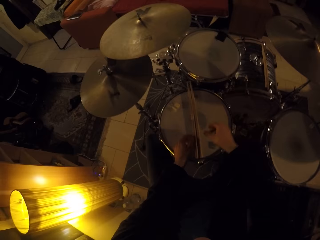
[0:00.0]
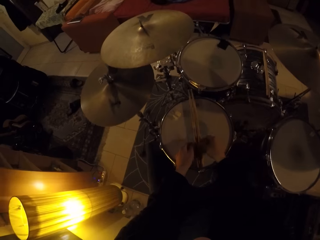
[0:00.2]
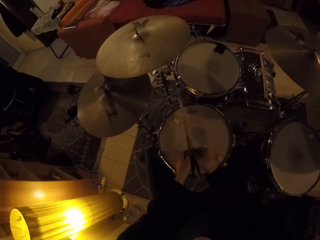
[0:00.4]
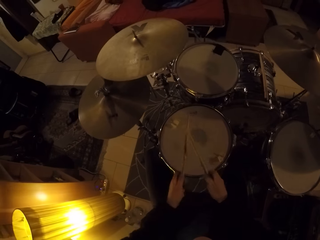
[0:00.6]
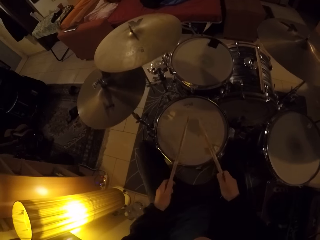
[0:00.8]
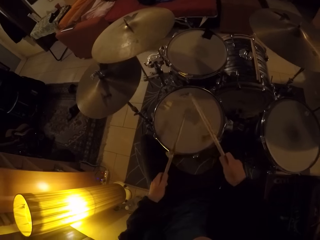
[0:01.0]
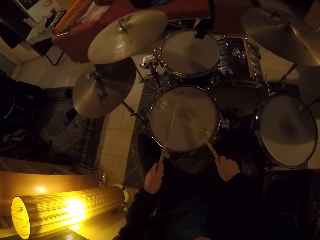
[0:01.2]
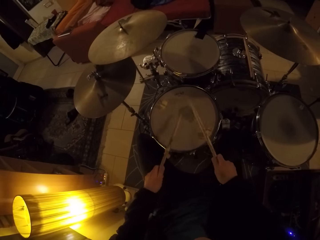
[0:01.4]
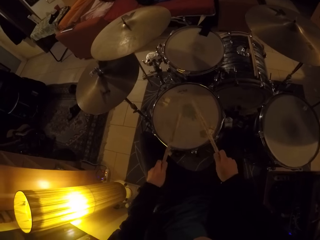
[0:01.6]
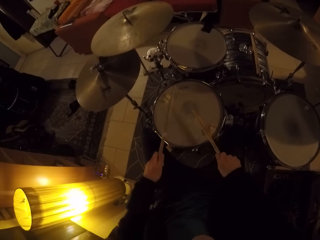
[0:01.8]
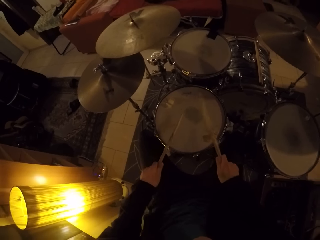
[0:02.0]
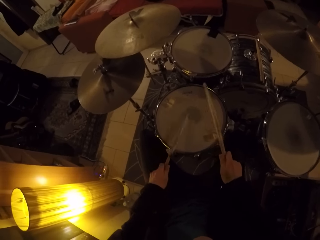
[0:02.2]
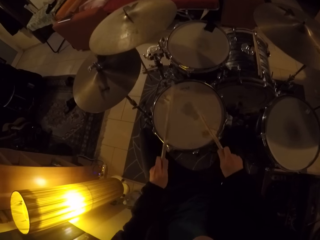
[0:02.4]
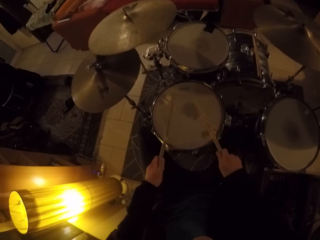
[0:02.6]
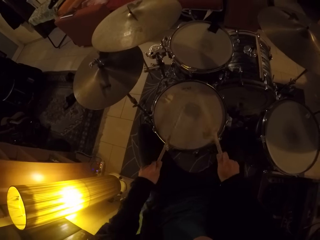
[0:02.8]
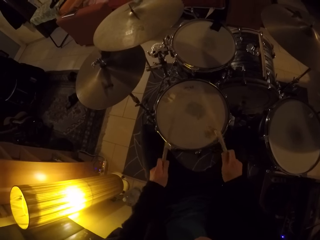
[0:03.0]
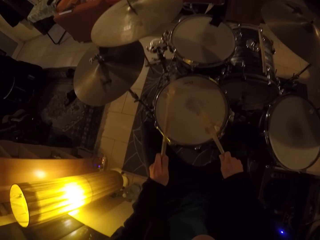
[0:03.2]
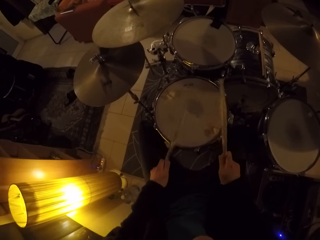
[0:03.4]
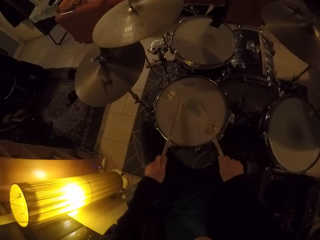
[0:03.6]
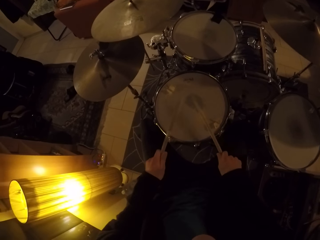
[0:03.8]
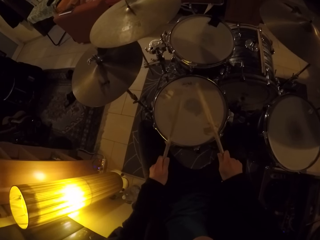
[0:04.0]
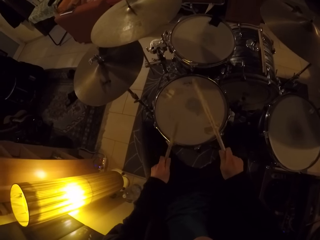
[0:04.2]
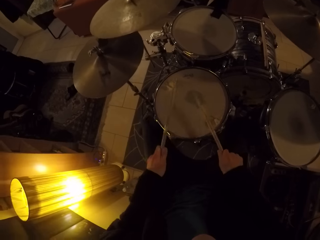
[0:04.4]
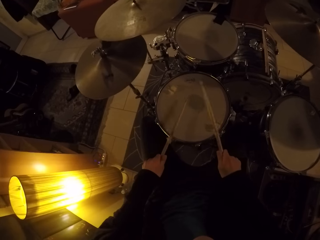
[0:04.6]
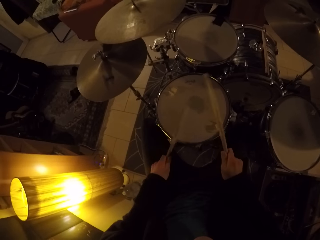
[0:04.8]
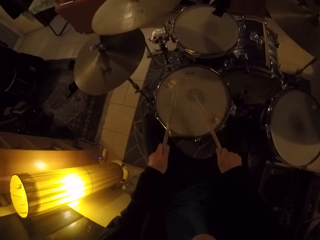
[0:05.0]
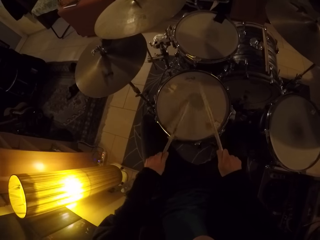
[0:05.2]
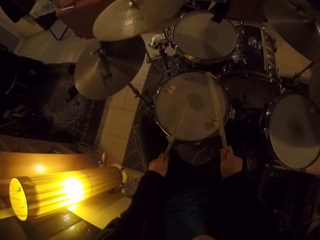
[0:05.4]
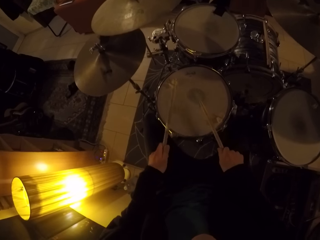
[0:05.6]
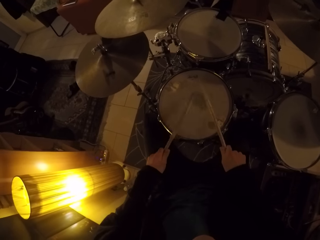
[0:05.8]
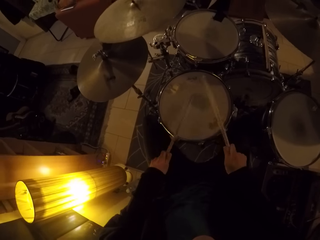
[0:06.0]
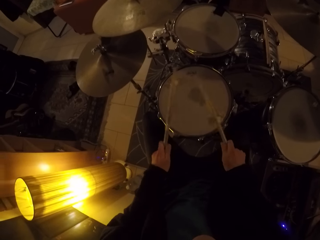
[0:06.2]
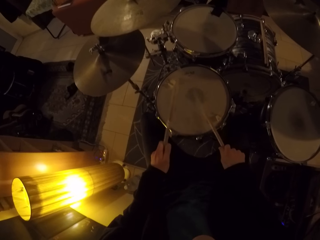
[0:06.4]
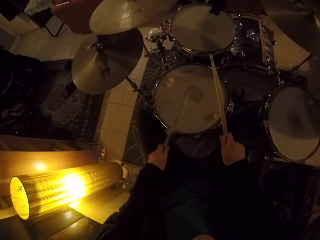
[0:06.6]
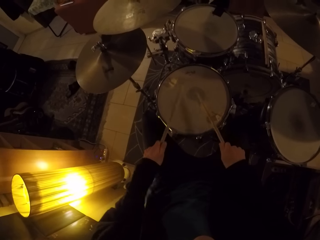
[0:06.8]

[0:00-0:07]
The camera wearer picks up two drumsticks with both hands from a snare drum. He hits the drum set with the drumsticks in his hands.

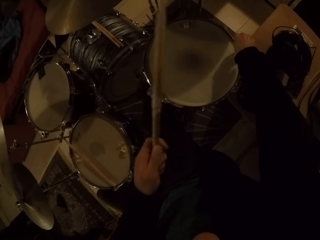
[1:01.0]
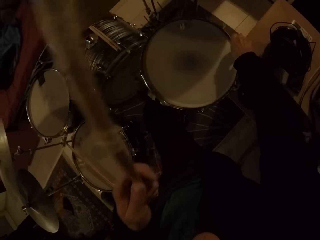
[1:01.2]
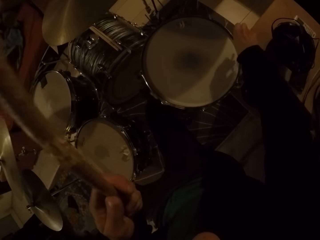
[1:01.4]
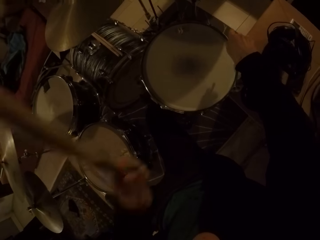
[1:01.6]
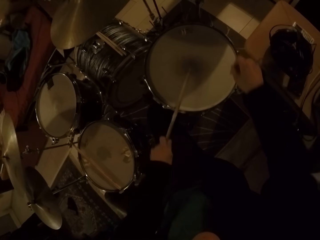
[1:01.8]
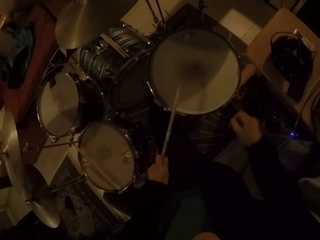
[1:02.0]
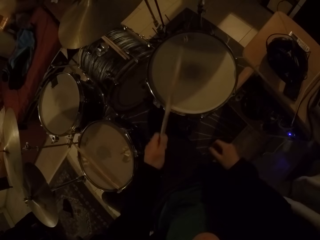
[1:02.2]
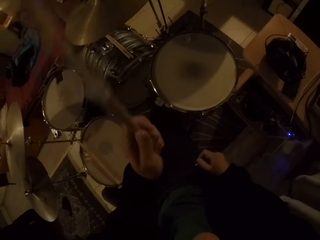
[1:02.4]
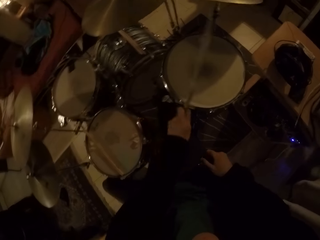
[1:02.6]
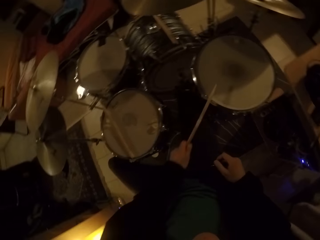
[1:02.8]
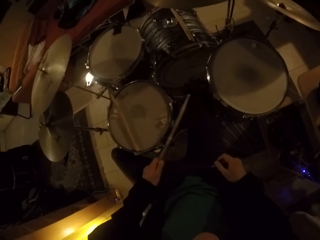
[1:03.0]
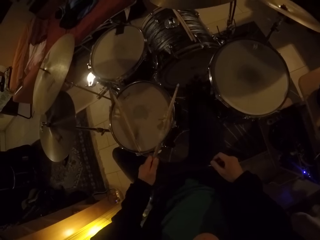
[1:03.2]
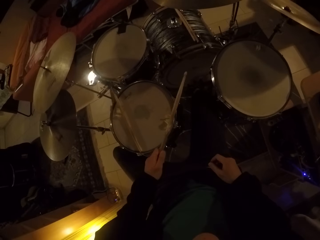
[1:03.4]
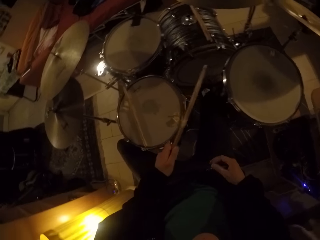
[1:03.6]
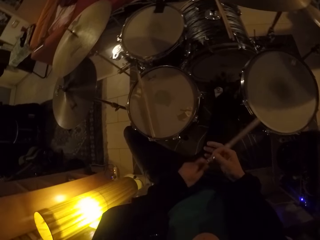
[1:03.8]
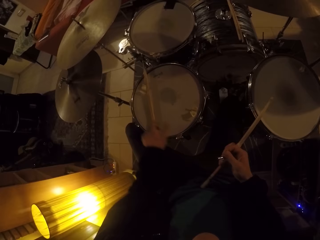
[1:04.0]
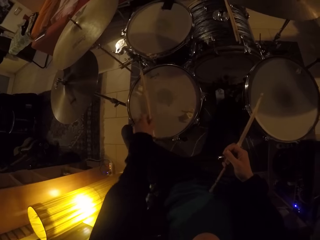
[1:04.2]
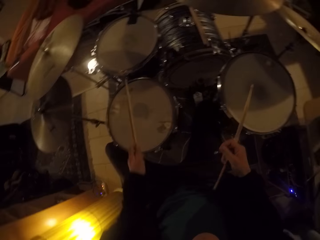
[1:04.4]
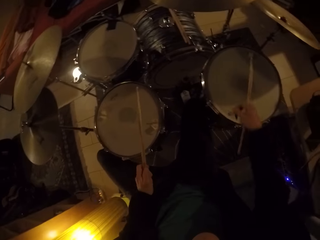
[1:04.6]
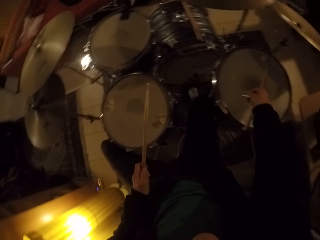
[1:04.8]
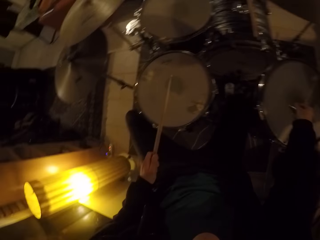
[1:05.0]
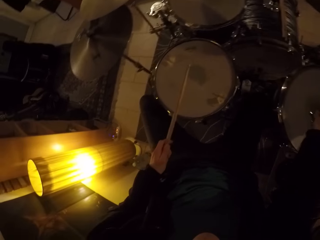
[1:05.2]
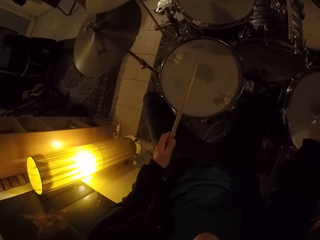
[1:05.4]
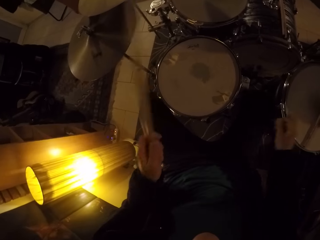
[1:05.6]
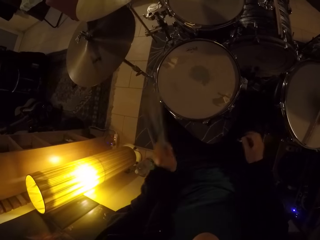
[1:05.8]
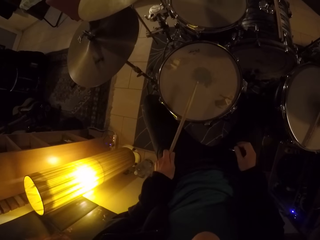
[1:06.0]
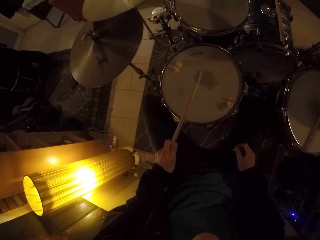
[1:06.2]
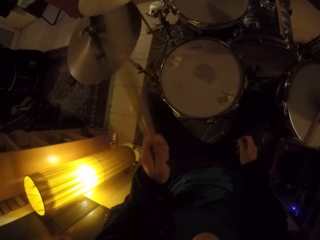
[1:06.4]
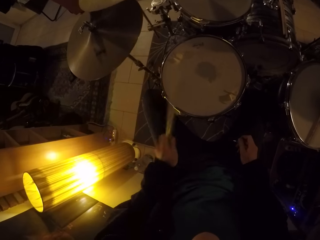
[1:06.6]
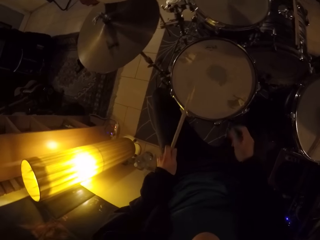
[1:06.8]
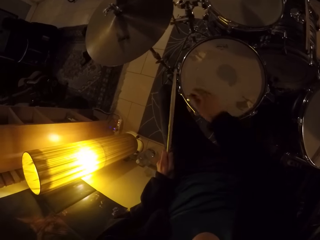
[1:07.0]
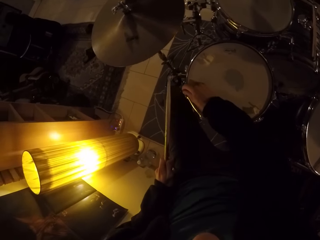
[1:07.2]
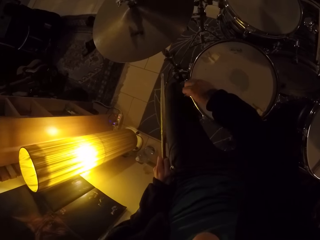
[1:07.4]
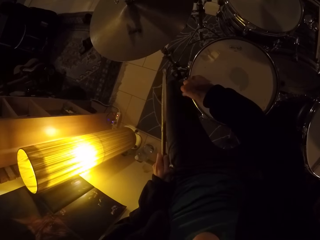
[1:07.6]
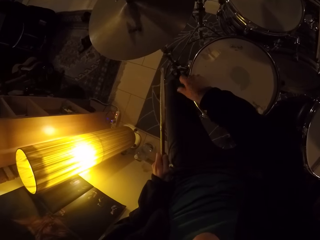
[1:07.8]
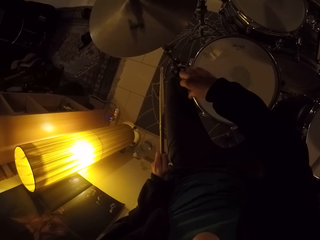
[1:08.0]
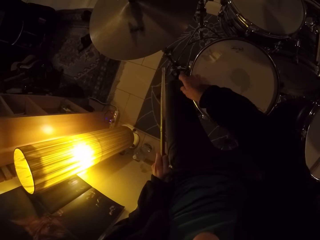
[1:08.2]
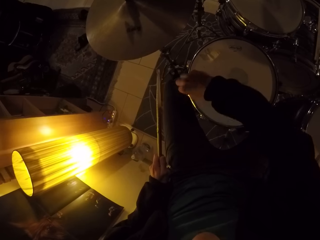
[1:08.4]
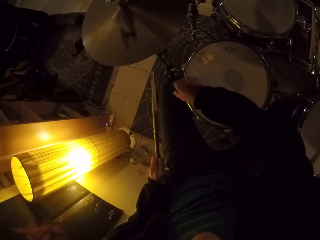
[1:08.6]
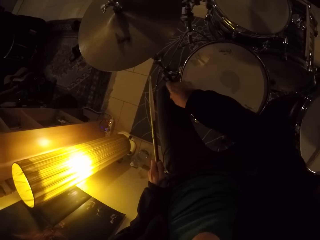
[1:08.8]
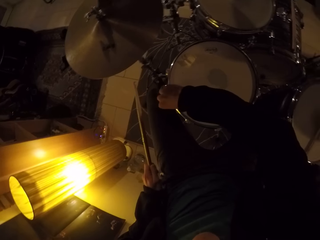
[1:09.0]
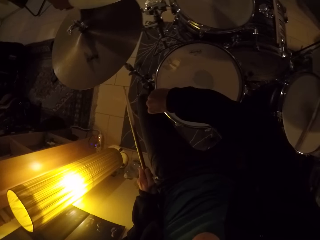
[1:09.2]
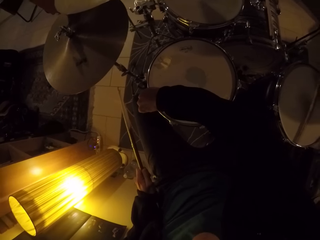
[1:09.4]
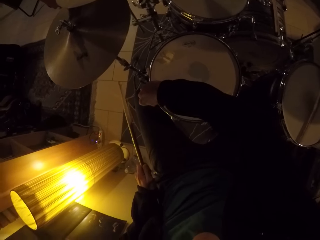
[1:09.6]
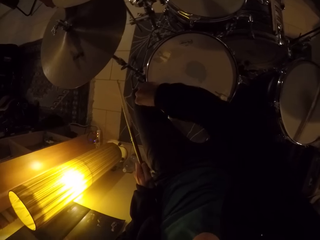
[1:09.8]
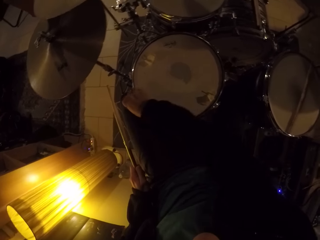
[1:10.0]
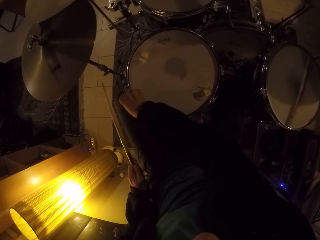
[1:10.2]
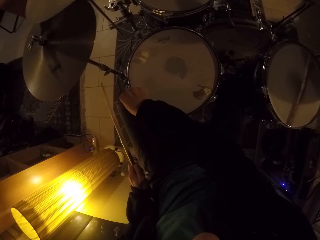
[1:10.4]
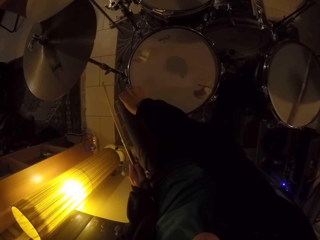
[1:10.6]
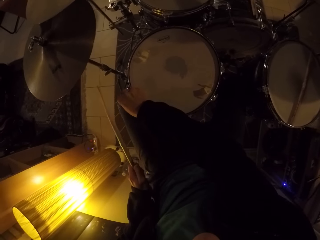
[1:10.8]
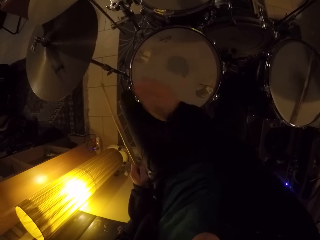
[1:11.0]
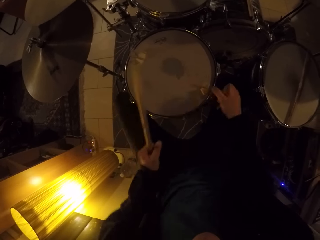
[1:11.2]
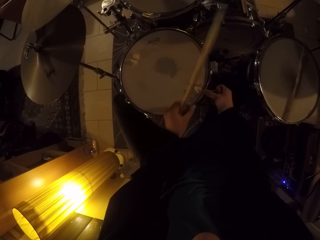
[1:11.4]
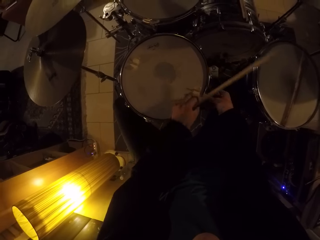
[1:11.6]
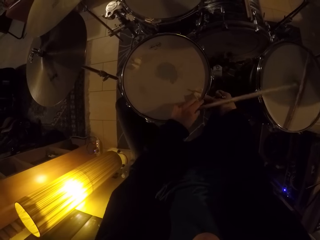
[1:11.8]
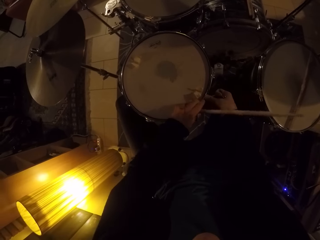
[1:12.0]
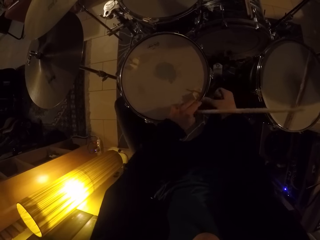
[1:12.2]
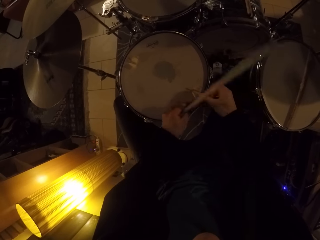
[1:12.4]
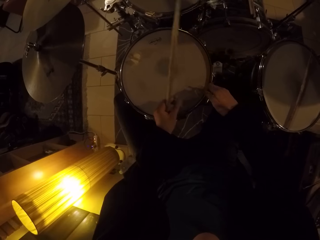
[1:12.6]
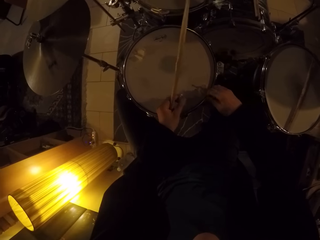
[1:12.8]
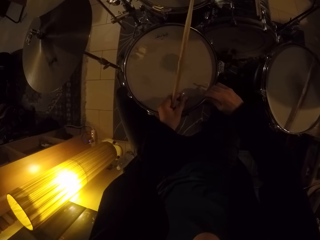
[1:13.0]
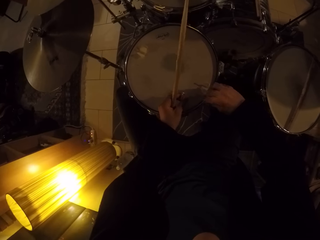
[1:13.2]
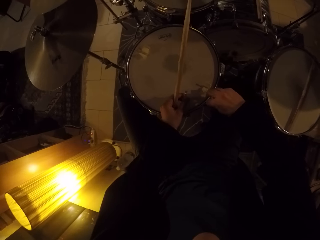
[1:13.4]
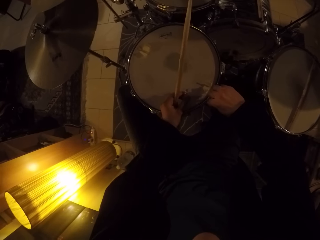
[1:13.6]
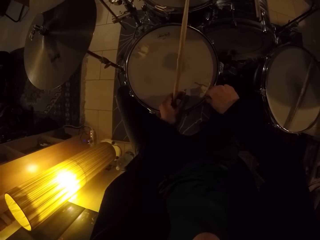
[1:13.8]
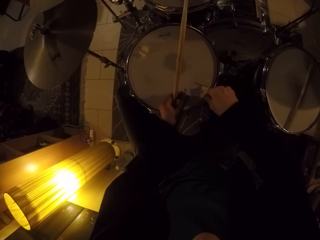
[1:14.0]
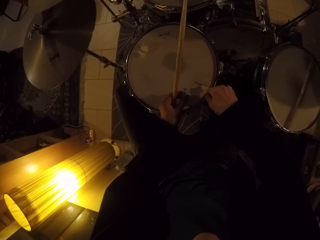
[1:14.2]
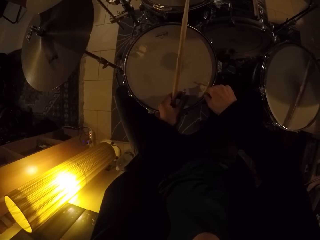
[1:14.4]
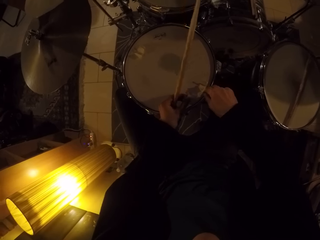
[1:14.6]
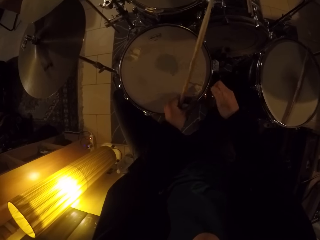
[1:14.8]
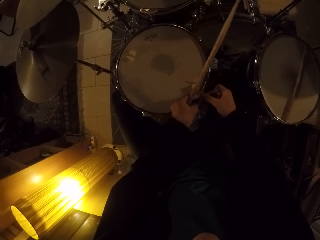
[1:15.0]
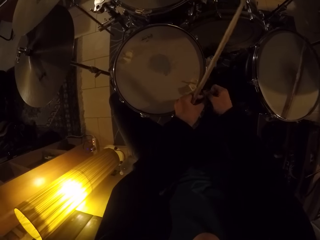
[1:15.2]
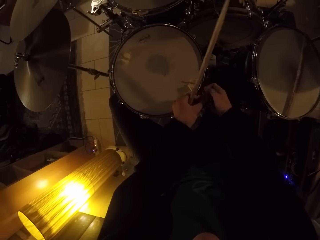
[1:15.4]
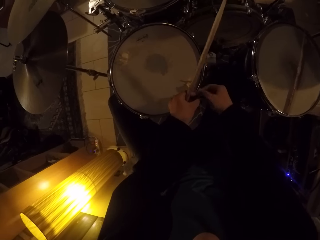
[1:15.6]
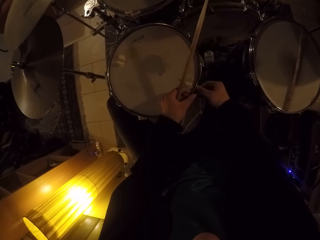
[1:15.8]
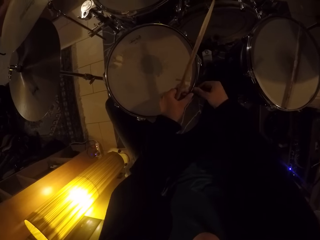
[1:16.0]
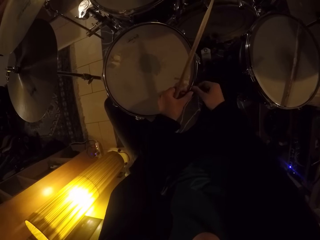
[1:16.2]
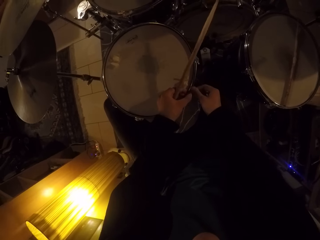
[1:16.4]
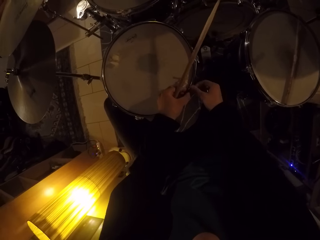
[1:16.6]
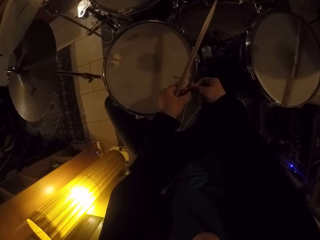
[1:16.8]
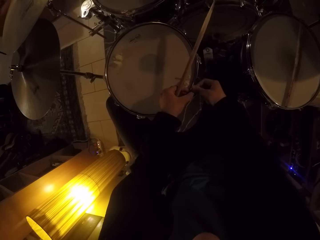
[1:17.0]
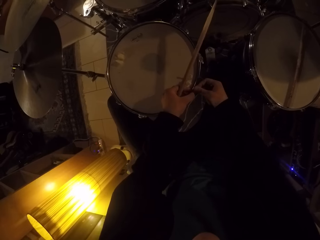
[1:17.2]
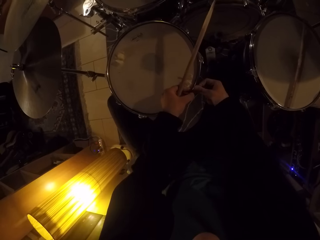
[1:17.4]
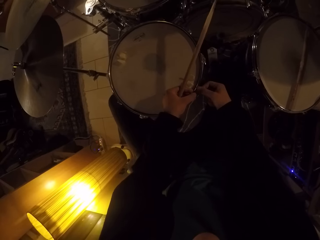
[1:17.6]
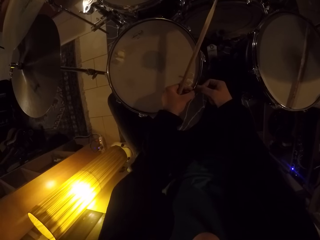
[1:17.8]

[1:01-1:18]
The camera wearer hits the drum set with the drumsticks in his left hand. He passes the drumstick in his left hand to his right hand. He picks up the drumstick from the snare drum with his left hand. He drops the drumstick in his right hand on the snare drum. He hits the drum set with the drumstick in his left hand. He tightens a bolt on the drum set with the key in his right hand. He adjusts the drum with the right hand. He tightens the bolt on the drum set with his right hand.
